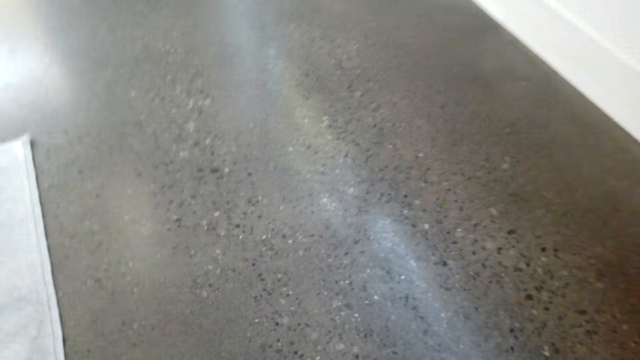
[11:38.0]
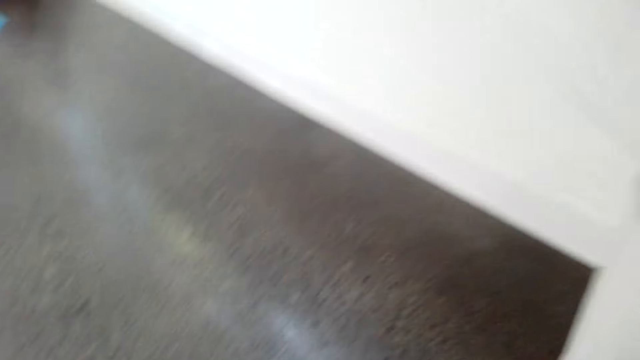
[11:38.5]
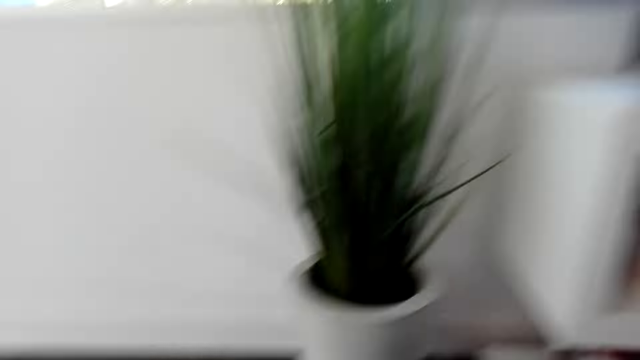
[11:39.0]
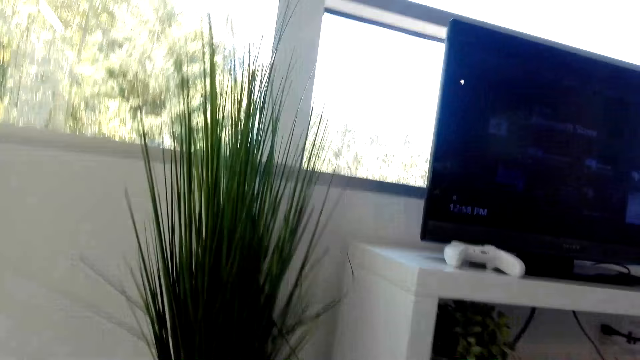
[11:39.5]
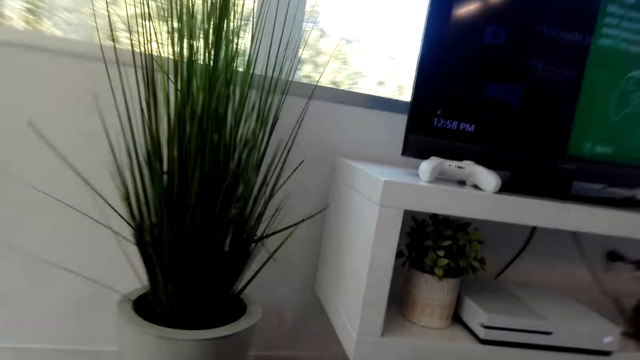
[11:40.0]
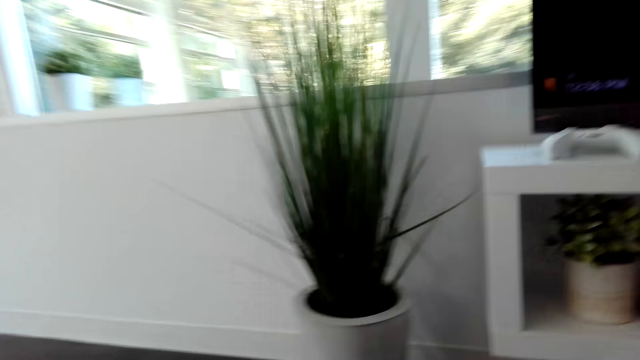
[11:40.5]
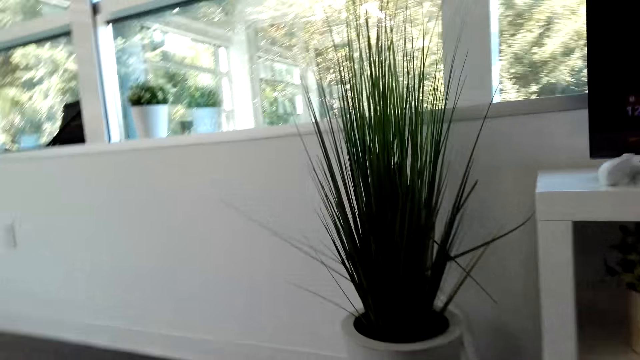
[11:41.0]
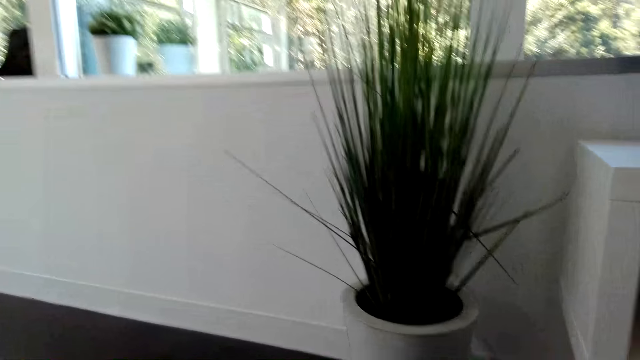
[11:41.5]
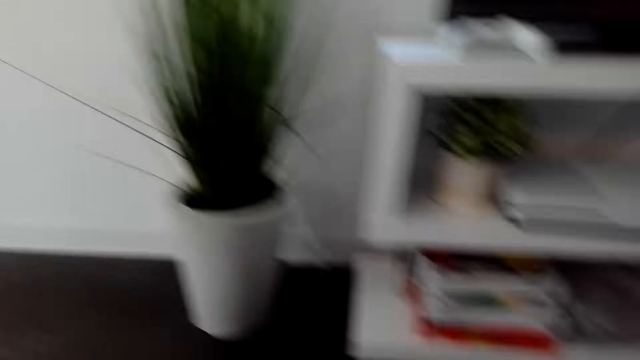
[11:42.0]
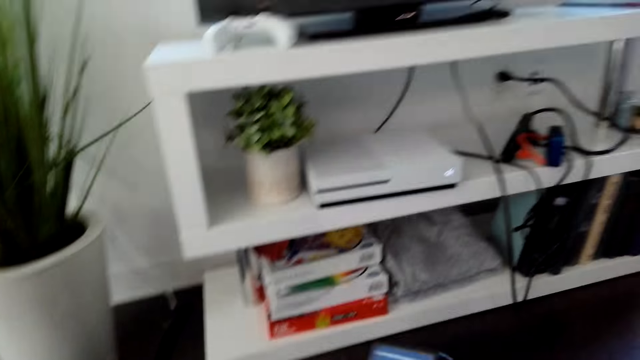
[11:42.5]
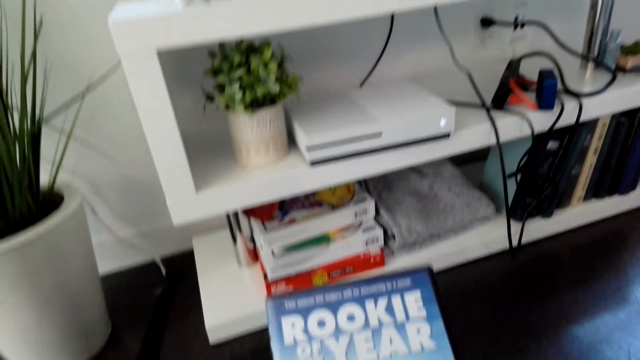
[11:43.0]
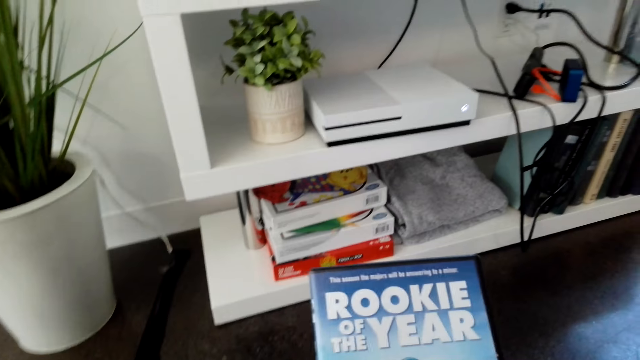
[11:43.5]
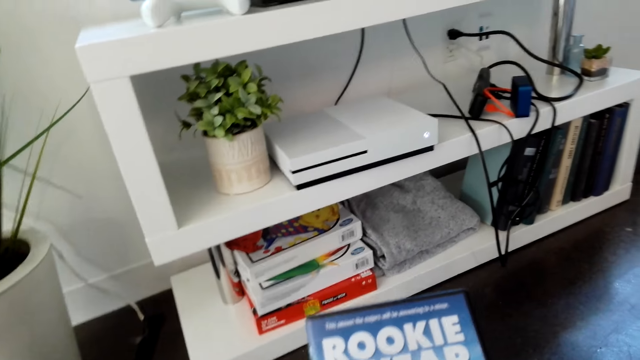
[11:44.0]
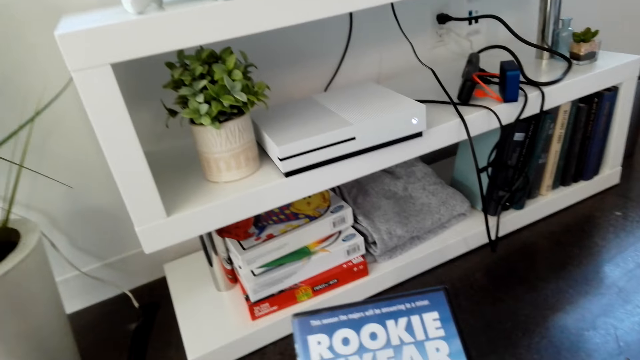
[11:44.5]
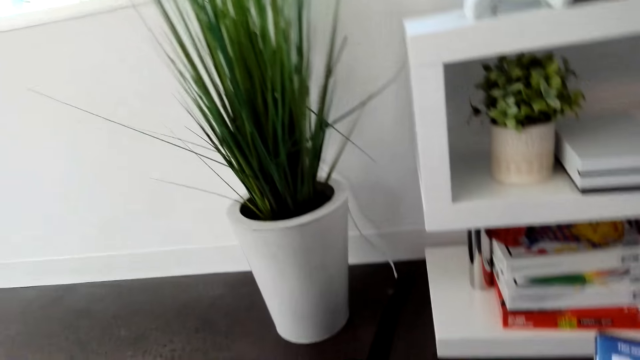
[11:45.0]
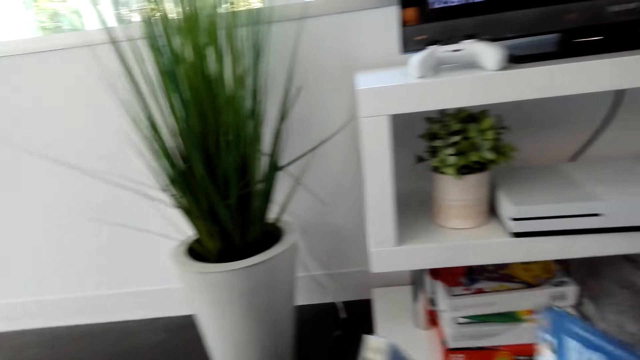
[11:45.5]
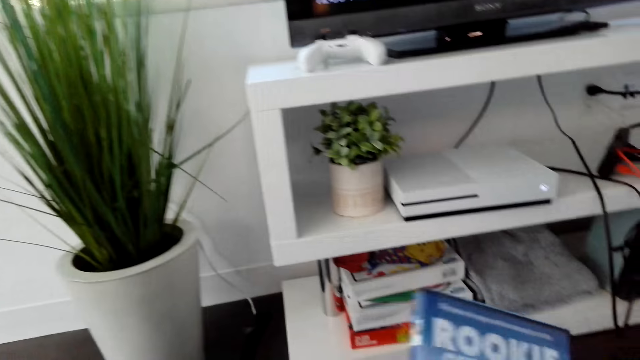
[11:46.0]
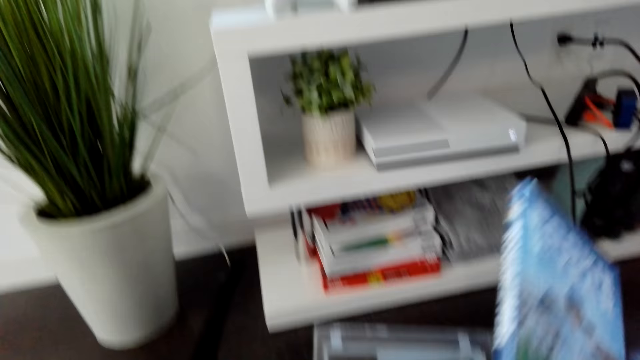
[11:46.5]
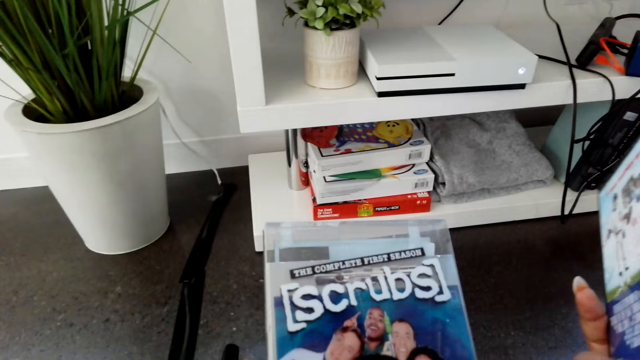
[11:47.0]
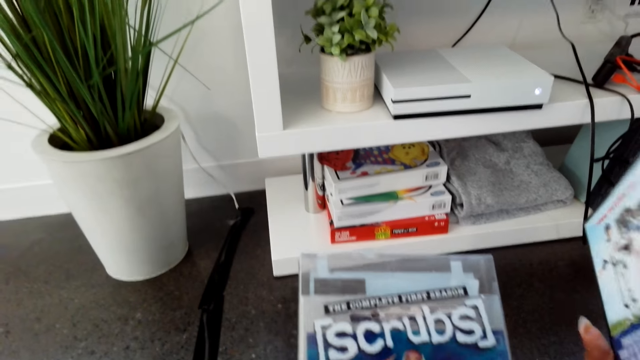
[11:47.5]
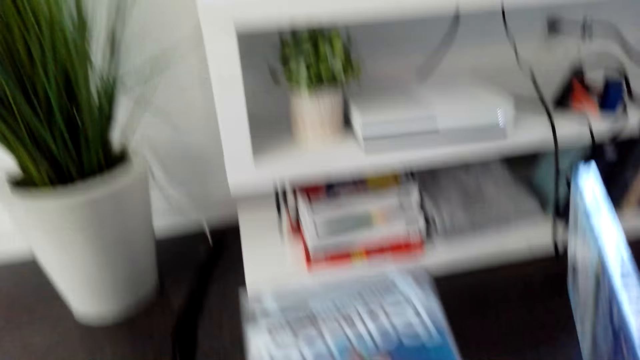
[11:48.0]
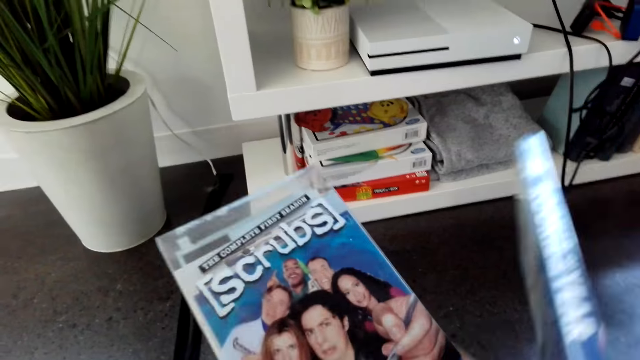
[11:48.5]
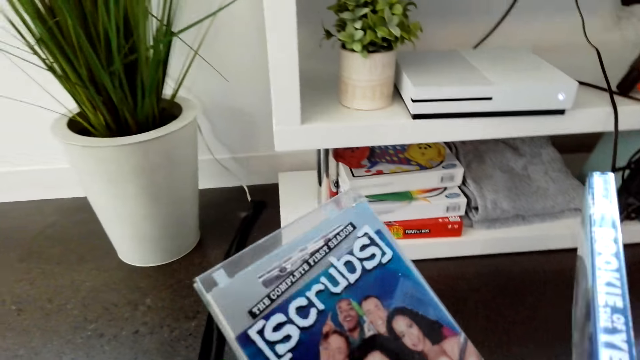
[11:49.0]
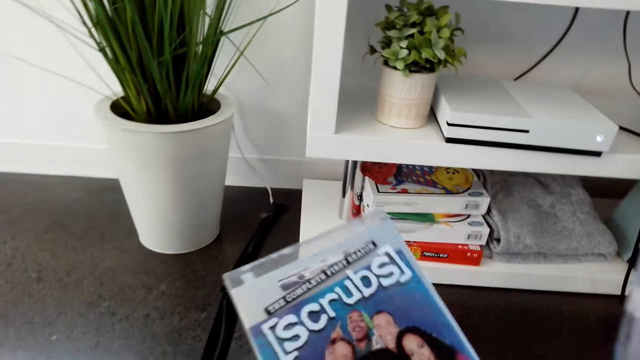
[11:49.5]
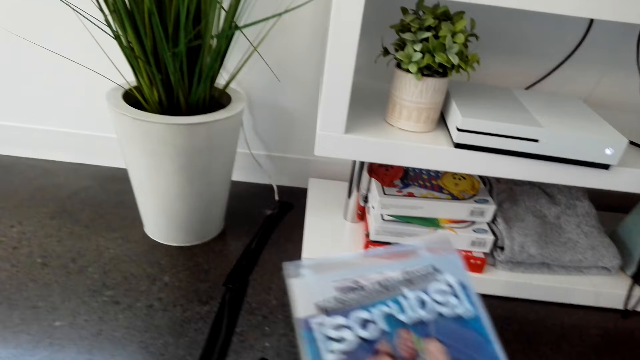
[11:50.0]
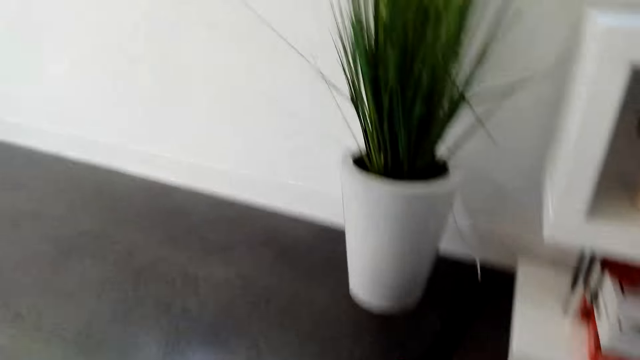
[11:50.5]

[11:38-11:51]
The camera wearer picks up a CD or VCD cover. They hold the VCD cover. They look around. They stare at the VCD cover. They hold the CD cover.

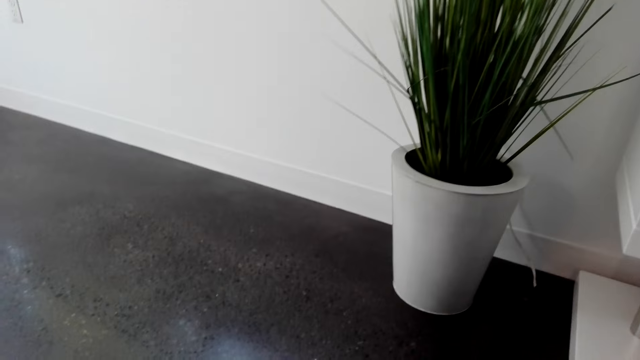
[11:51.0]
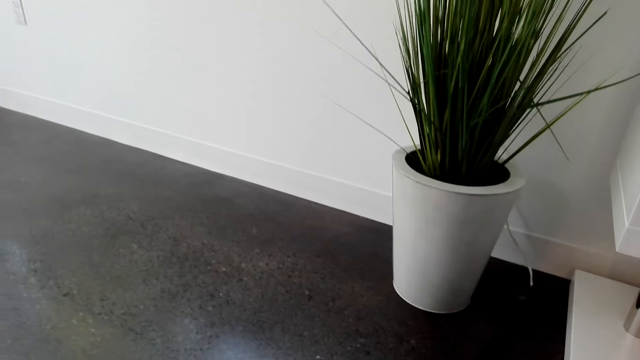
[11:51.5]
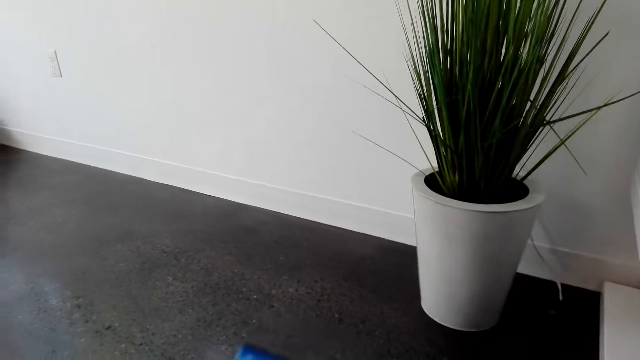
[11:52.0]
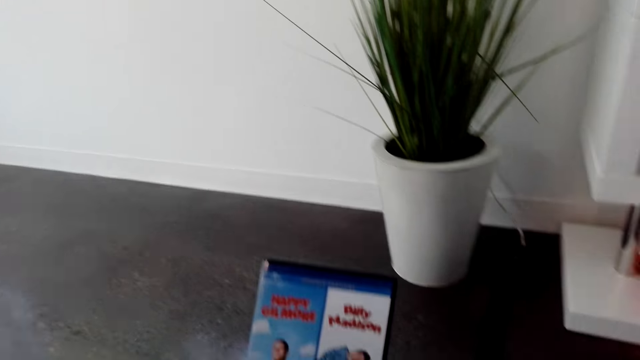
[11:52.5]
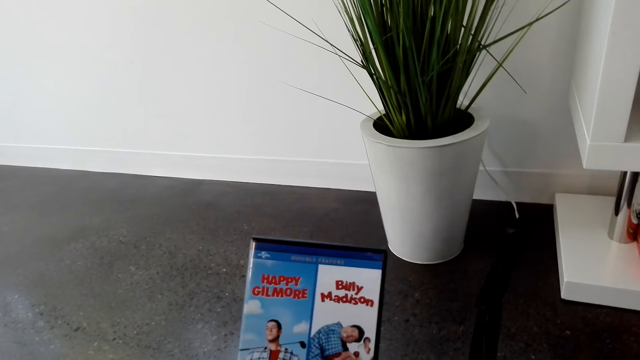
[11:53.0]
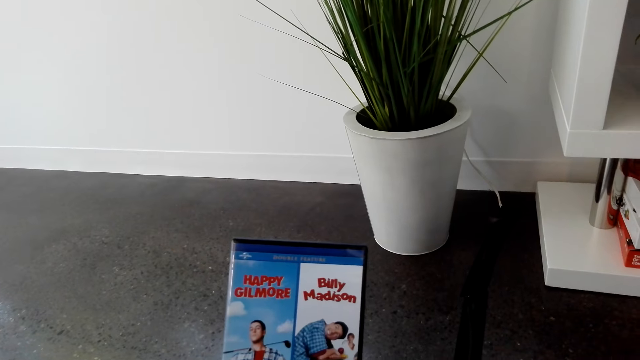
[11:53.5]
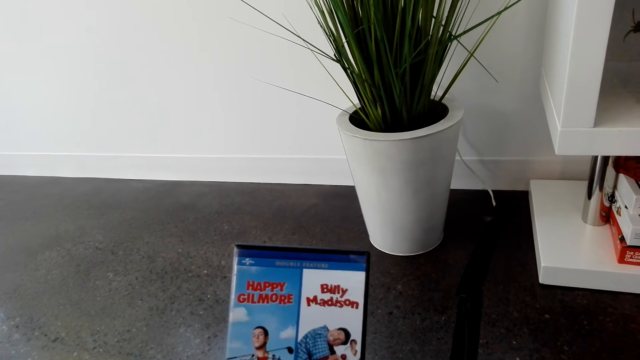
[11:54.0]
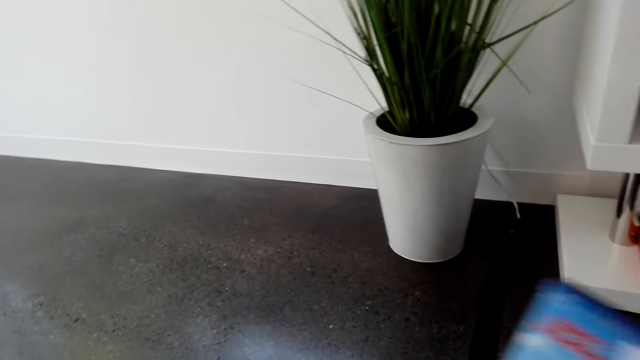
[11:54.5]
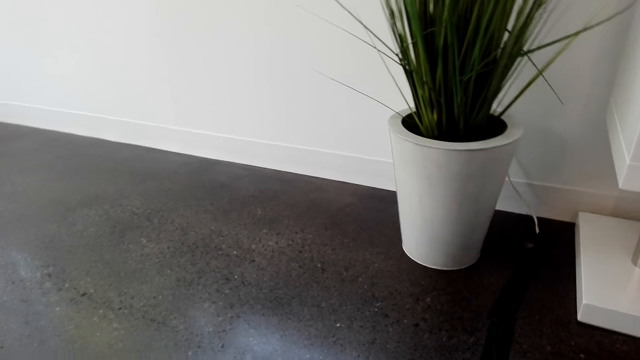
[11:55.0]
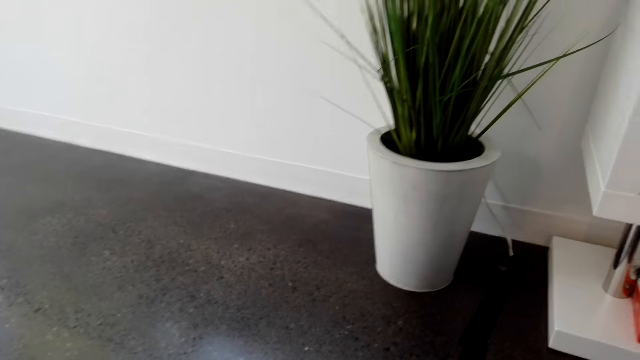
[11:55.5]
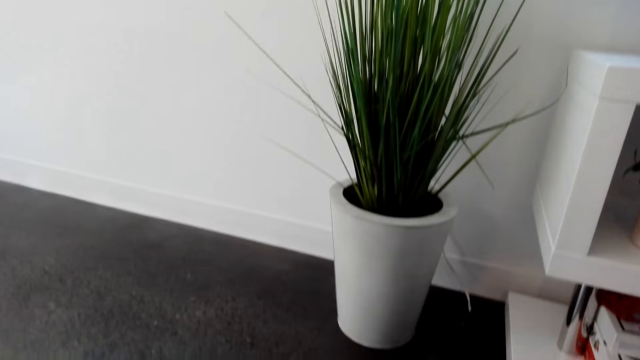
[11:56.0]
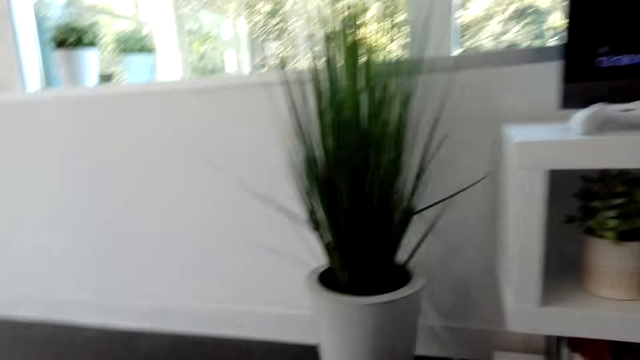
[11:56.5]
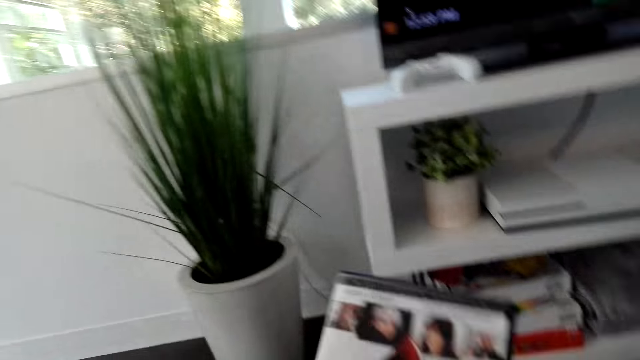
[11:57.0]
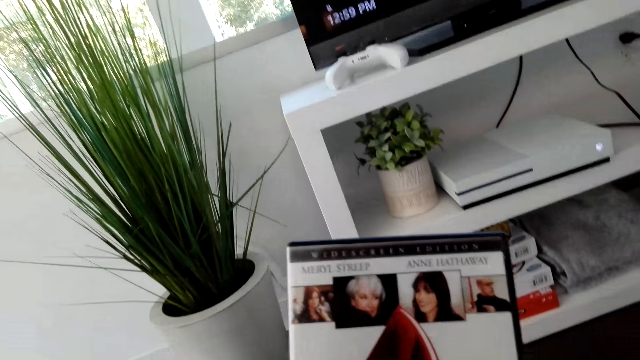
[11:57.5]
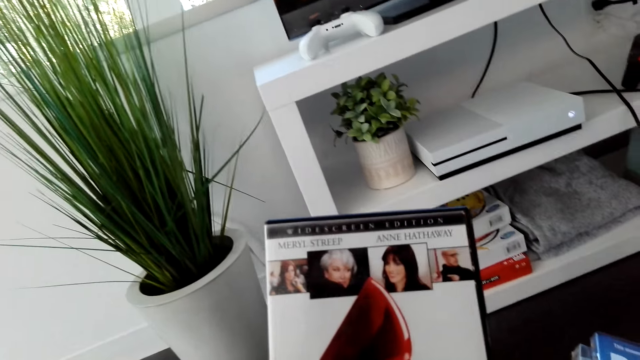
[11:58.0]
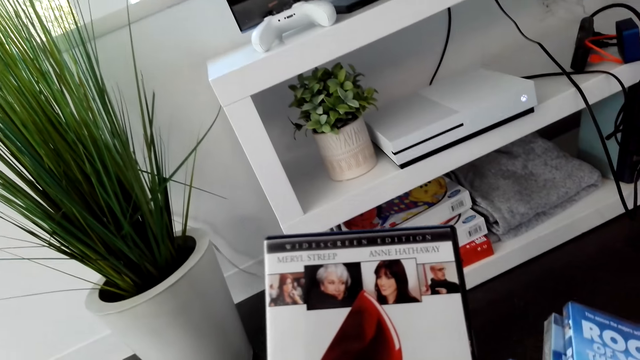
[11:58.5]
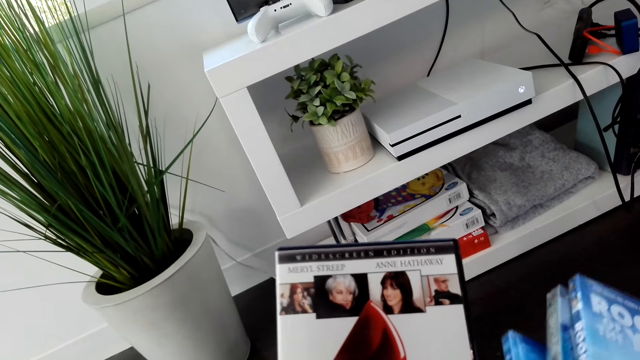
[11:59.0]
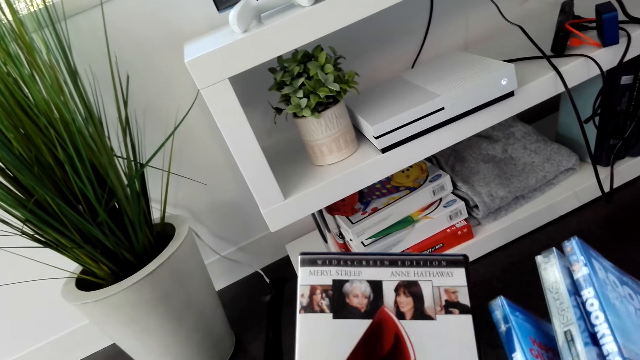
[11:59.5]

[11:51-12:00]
The camera wearer holds a VCD or CD cover. They stare at the CD cover.
